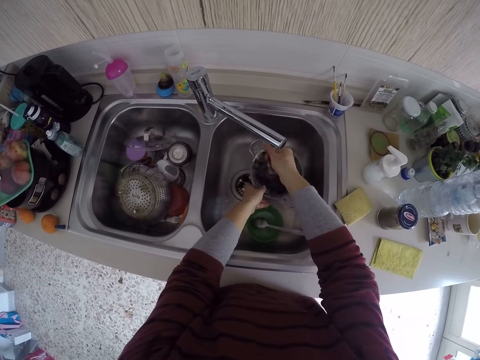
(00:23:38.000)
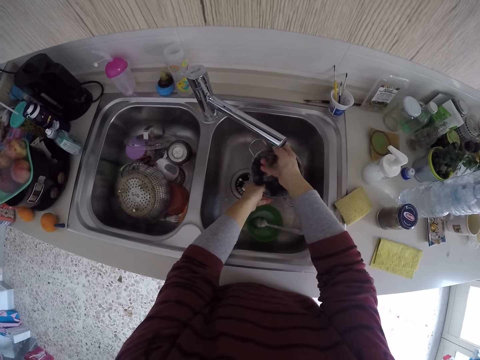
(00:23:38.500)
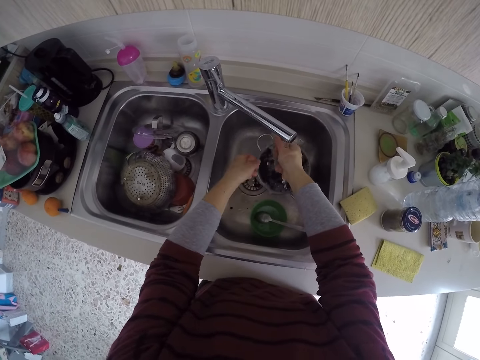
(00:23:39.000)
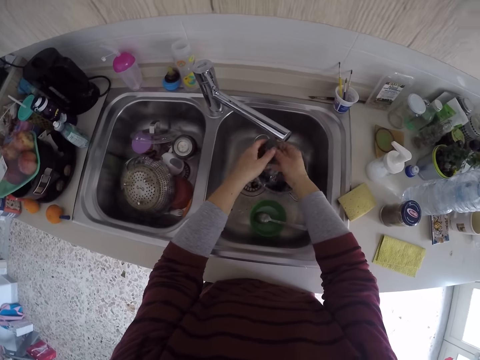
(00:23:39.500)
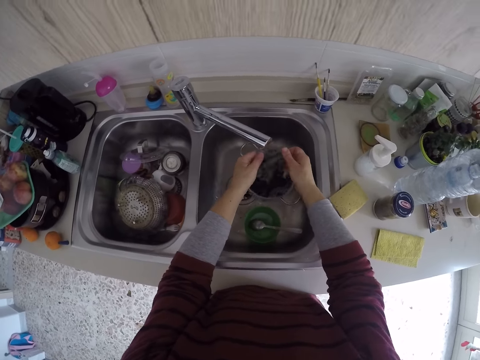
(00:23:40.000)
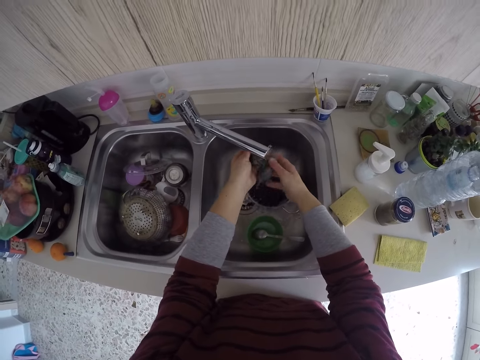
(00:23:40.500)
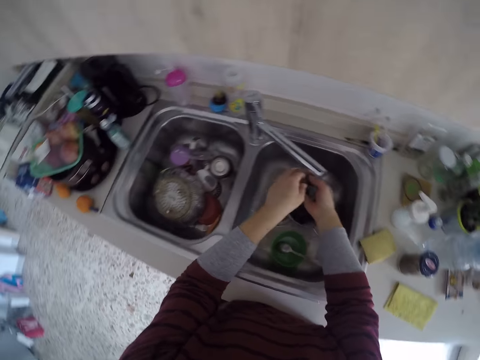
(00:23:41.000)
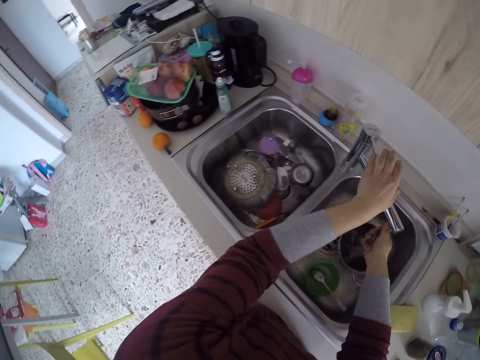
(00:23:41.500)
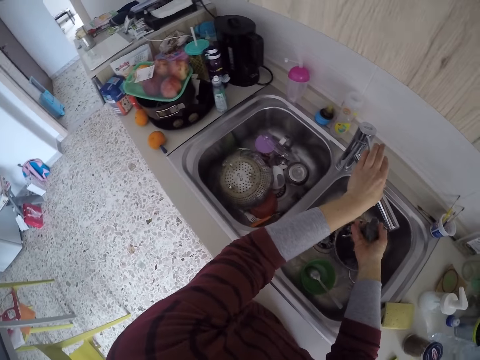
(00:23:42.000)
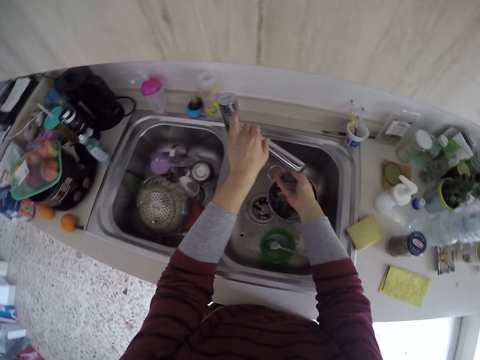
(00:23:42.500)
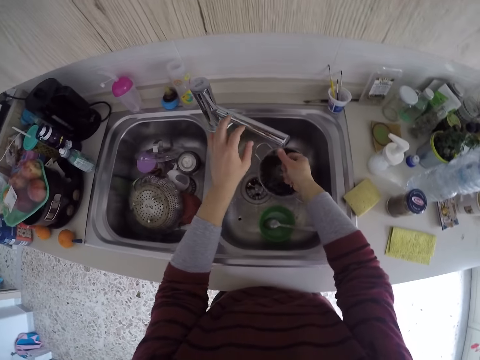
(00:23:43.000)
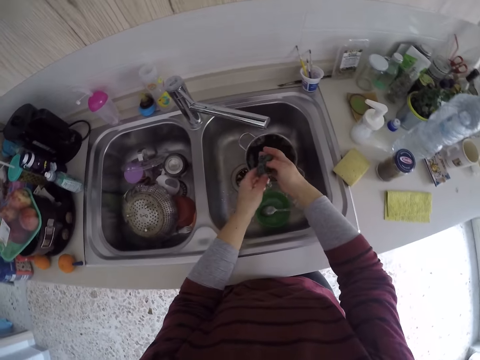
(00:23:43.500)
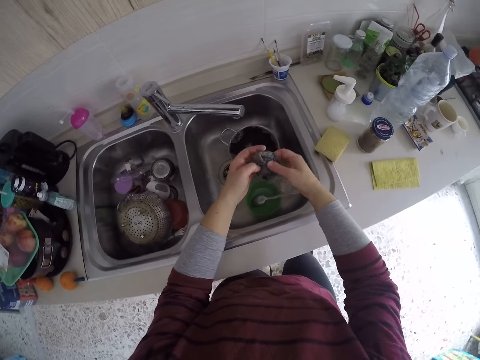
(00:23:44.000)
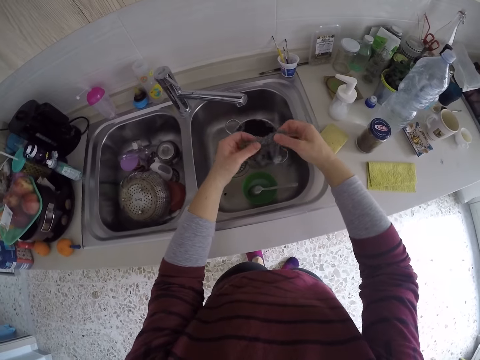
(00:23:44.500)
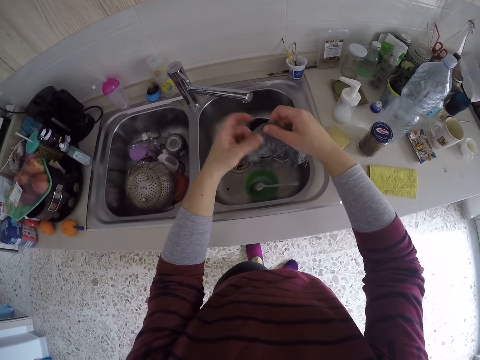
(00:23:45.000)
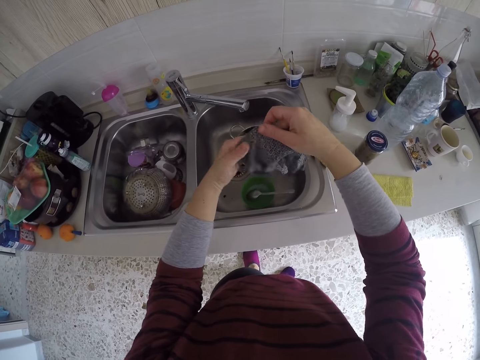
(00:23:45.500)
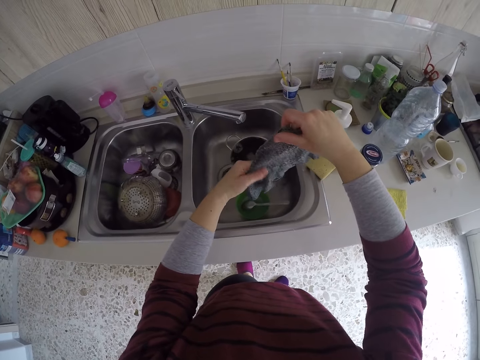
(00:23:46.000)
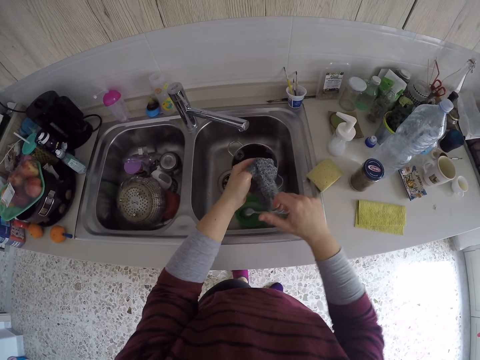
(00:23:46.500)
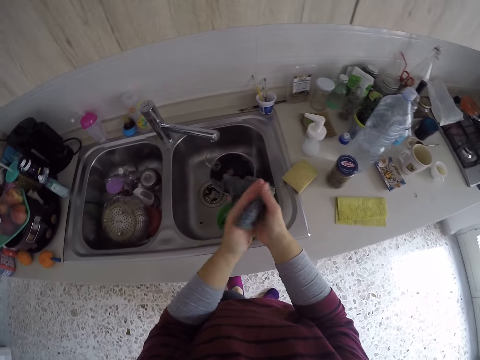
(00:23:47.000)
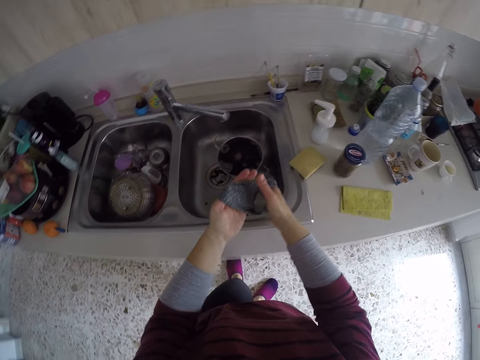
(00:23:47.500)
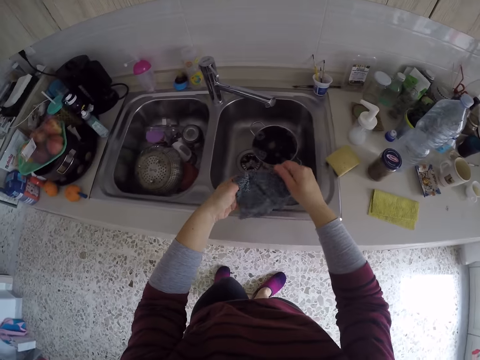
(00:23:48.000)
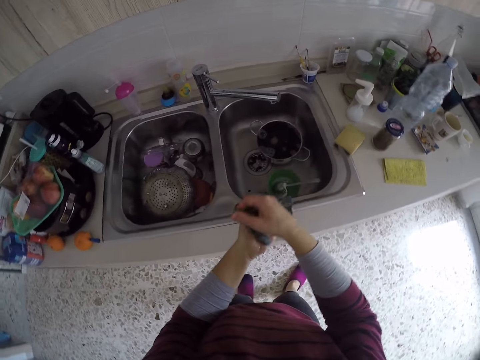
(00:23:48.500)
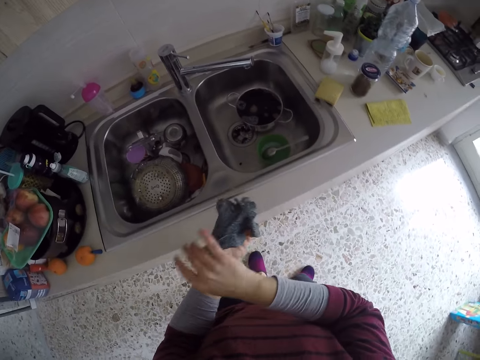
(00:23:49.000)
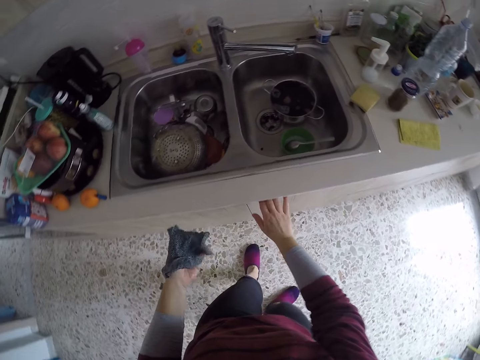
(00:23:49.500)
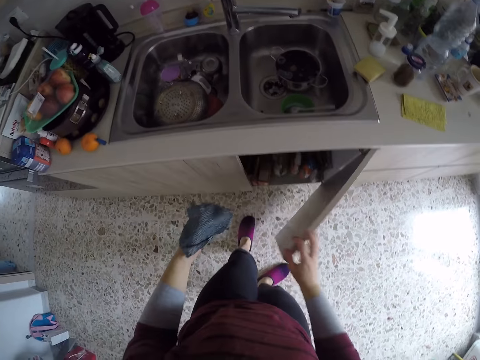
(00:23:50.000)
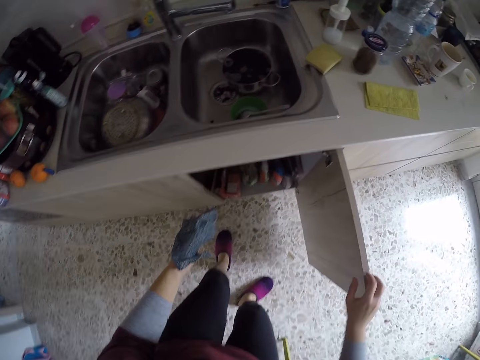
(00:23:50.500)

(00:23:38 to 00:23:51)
The camera wearer holds a pot in the sink. She washes the piece of cloth in the sink. She stretches the piece of cloth in the sink. She squeezes the piece of cloth in the sink. She turns off the tap with her left hand. She squeezes the piece of cloth in the sink. She stretches the piece of cloth in the sink. She wipes her hands with the cloth. She passes the rag to her left hand. She opens a cabinet with her right hand.

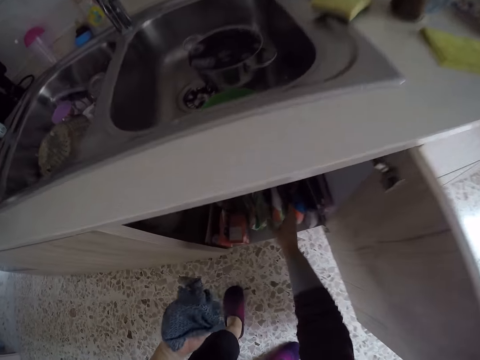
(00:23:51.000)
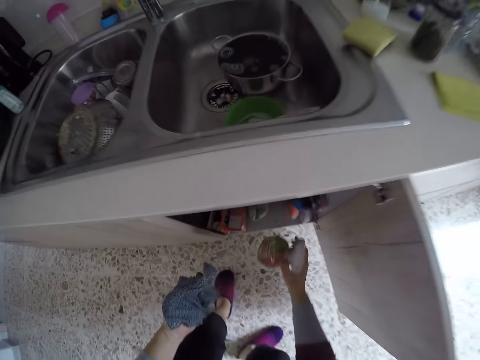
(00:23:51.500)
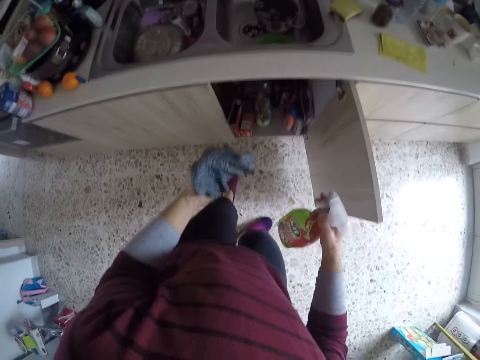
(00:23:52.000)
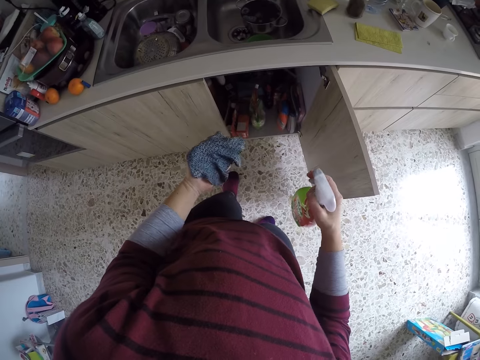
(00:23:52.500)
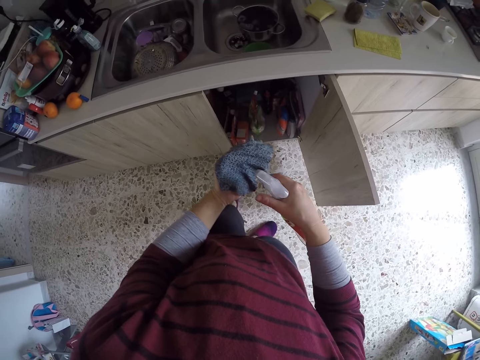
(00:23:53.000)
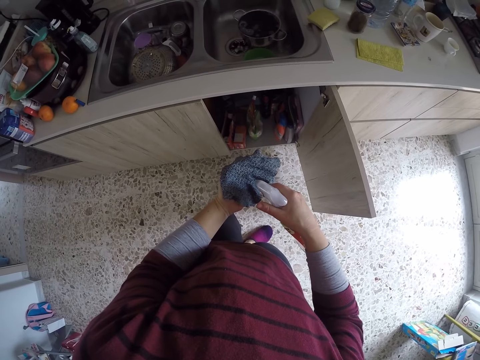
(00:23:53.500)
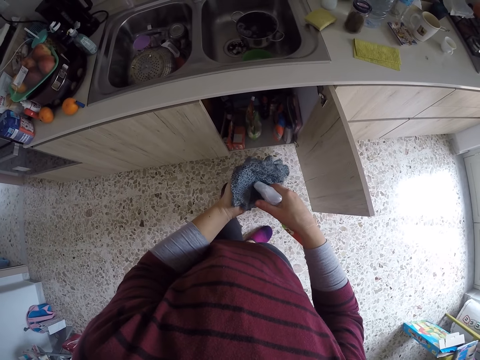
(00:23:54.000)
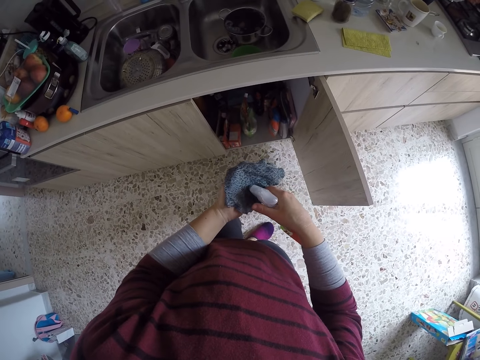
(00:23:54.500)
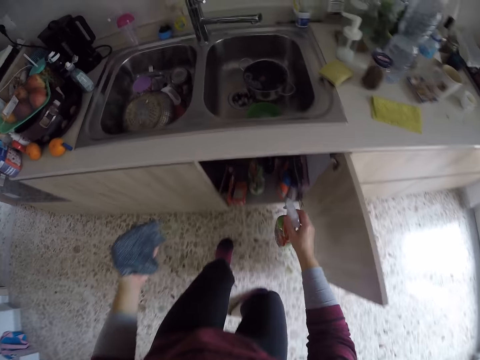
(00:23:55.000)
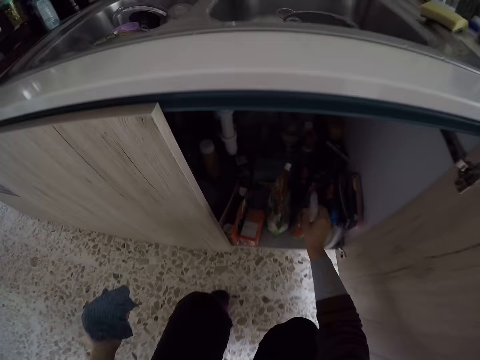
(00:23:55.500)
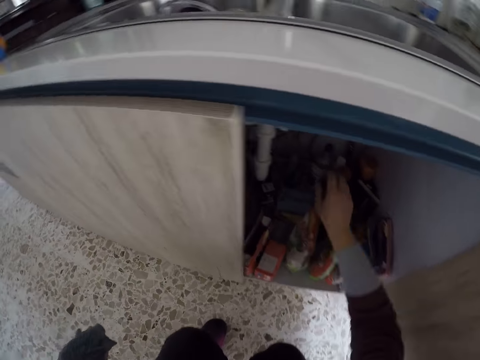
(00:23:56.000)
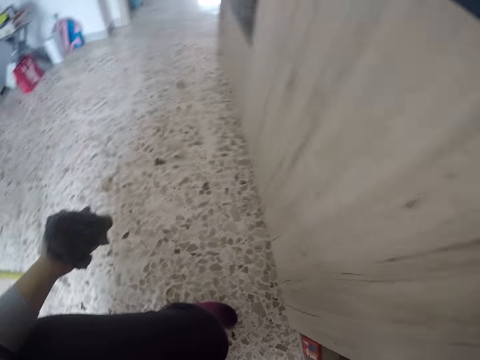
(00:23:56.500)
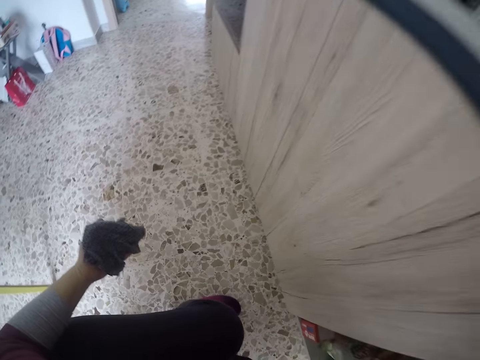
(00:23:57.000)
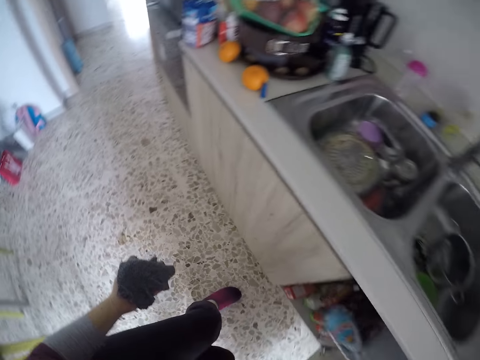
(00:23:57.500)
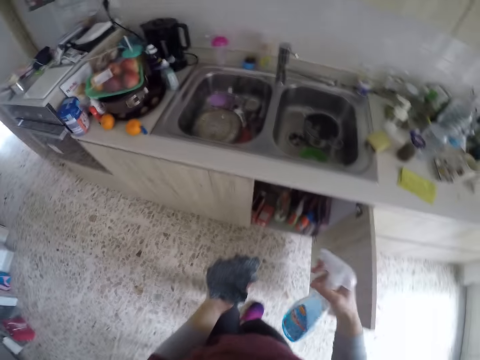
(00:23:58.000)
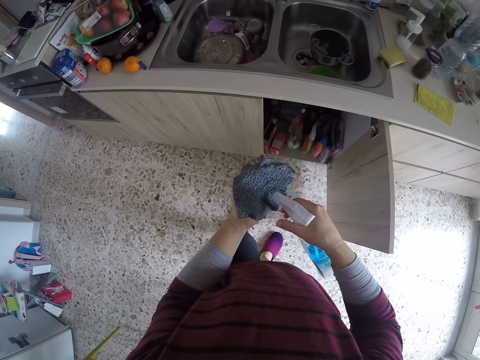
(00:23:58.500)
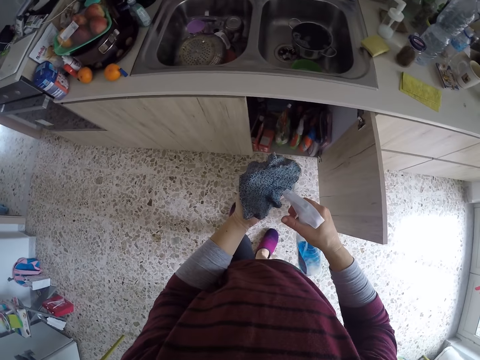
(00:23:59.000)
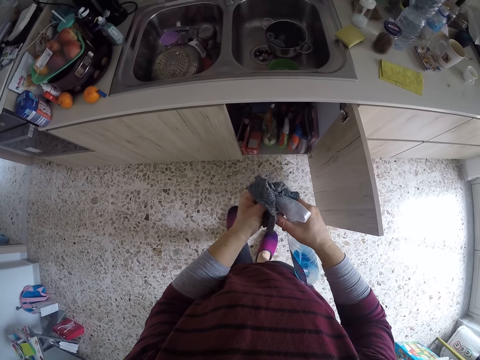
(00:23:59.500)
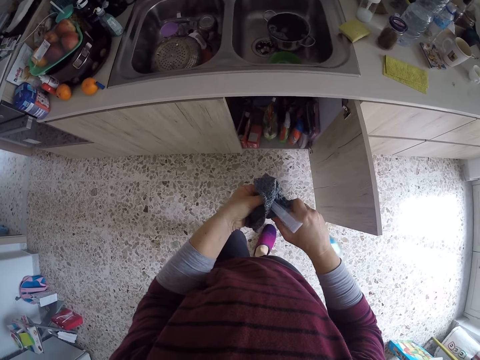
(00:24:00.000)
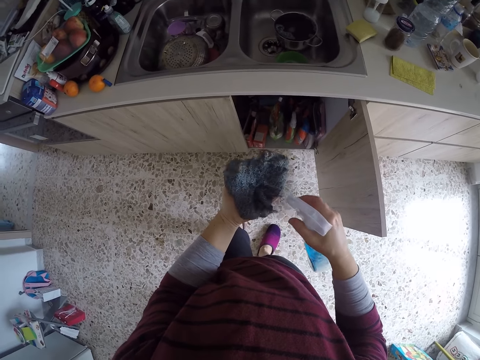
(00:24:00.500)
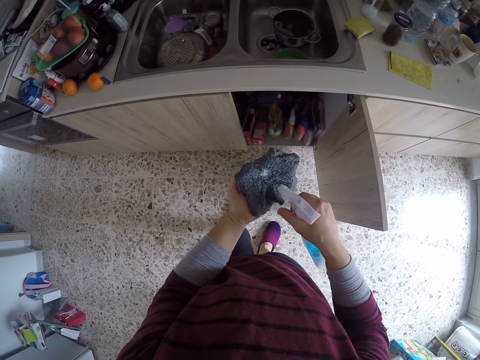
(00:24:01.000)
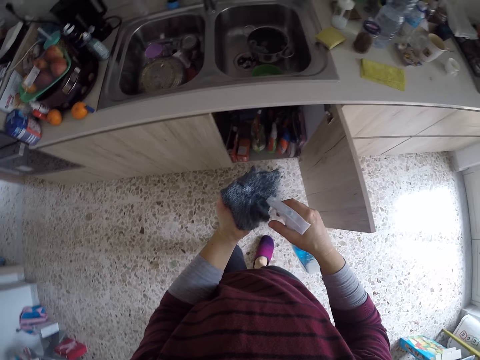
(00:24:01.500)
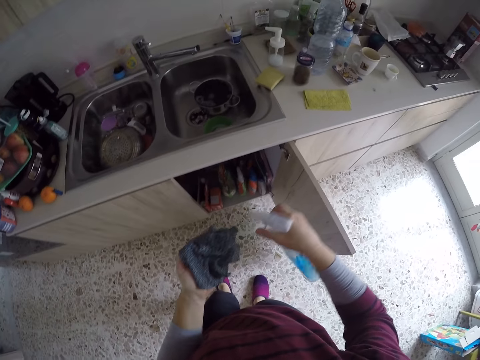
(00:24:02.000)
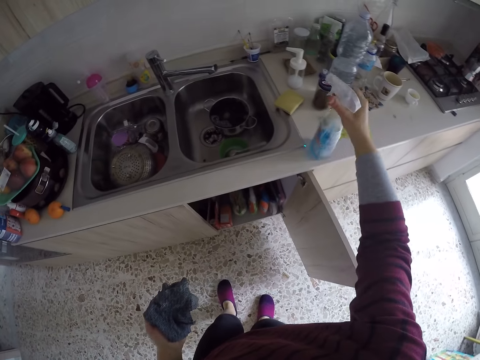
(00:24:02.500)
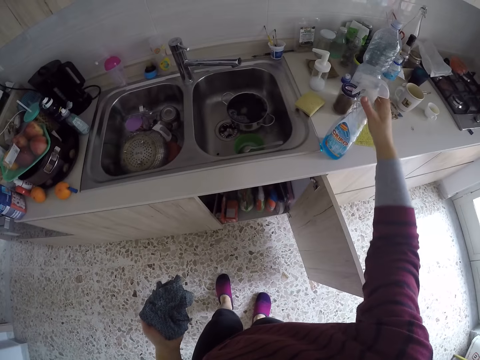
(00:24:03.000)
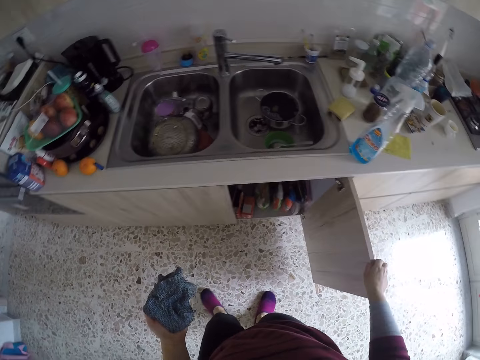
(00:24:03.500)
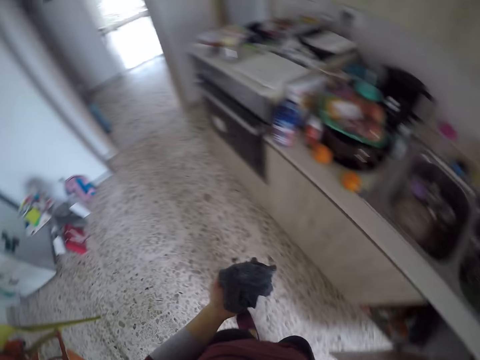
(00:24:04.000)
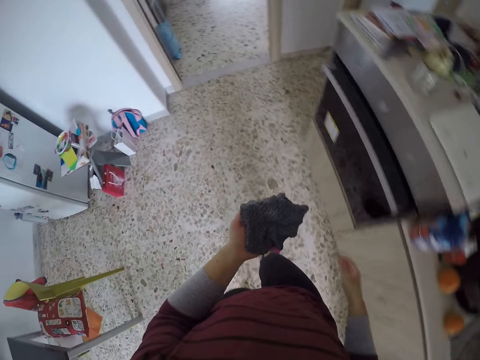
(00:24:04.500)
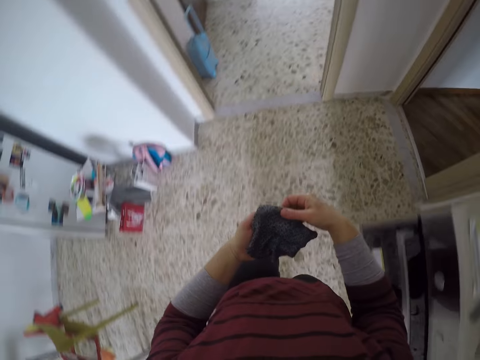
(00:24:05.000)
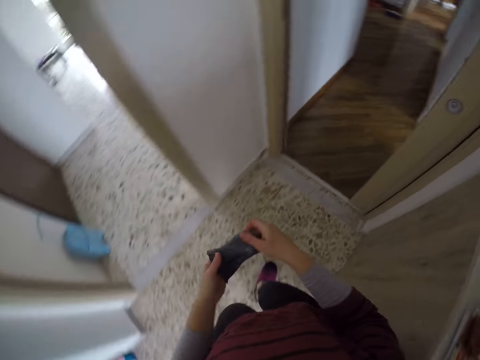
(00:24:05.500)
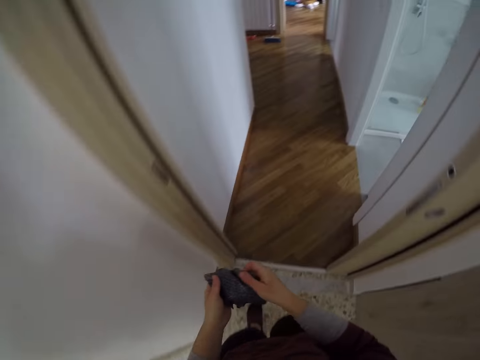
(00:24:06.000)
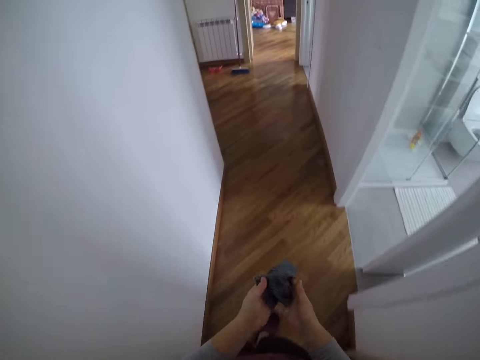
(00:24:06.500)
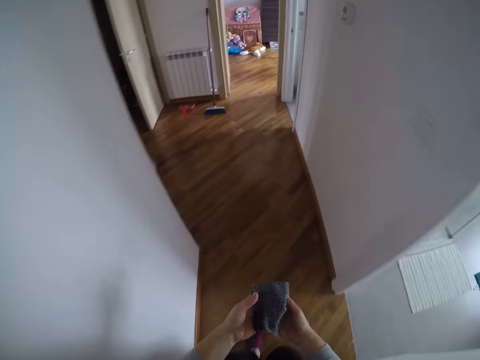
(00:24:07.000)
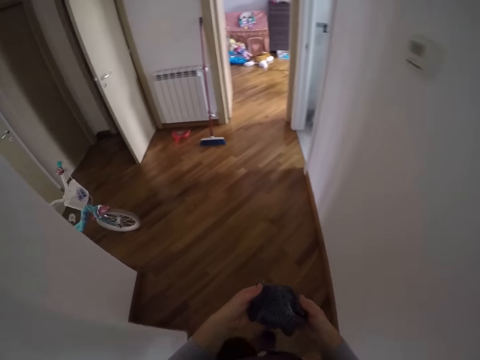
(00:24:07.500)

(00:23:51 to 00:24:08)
The camera wearer bends downwards. She brings out a liquid soap or spray bottle from the cabinet with her right hand. She stands up. She applies the soap on the rag with her right hand. She puts the liquid soap in the cabinet with her right hand. She squats. She brings out another liquid soap with her right hand. She stands up. She applies the liquid soap on the rag with her right hand. She turns the spray bottle. She sprays the cloth with something. She drops the liquid soap on the cabinet with her right hand. She closes the cabinet. She walks out of the kitchen. She carries the cloth with both hands and walks around.
